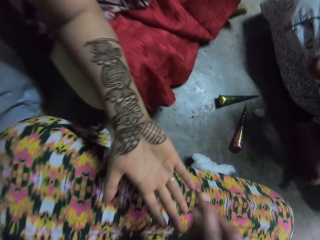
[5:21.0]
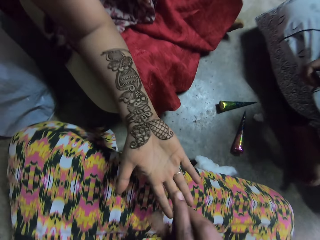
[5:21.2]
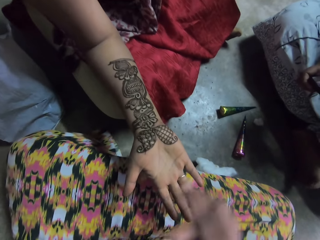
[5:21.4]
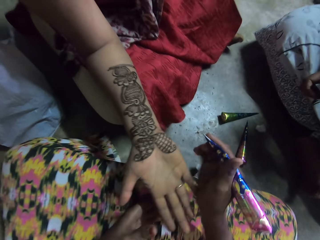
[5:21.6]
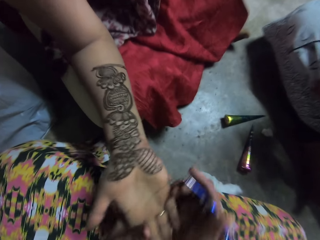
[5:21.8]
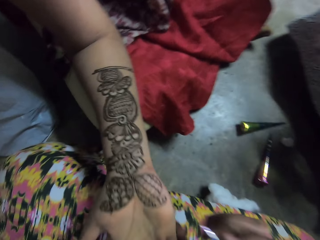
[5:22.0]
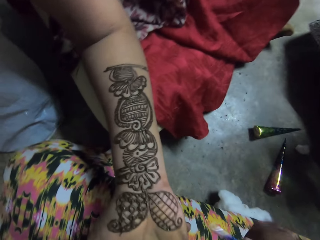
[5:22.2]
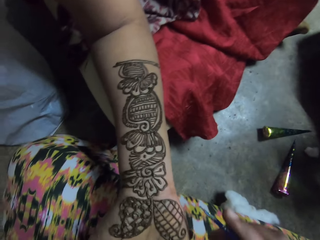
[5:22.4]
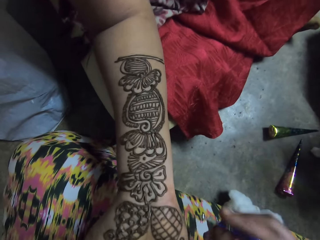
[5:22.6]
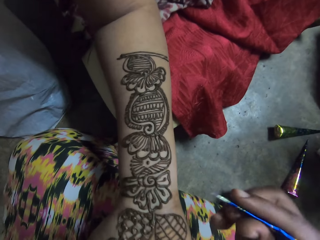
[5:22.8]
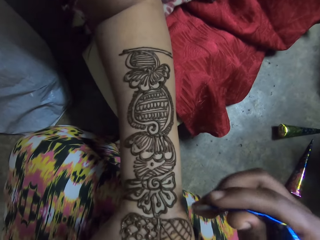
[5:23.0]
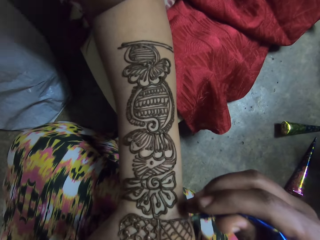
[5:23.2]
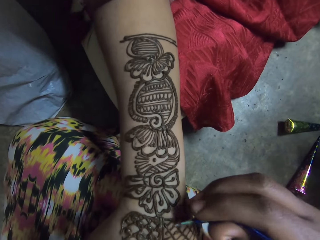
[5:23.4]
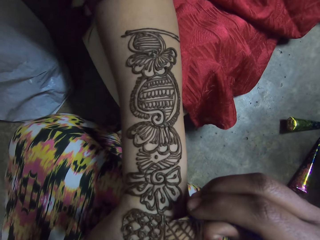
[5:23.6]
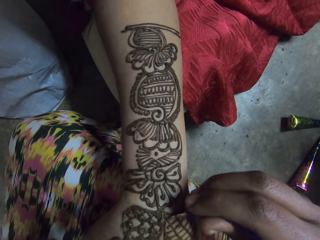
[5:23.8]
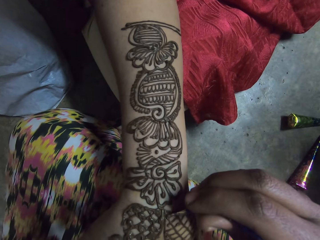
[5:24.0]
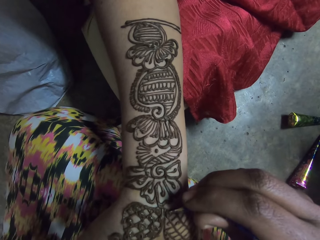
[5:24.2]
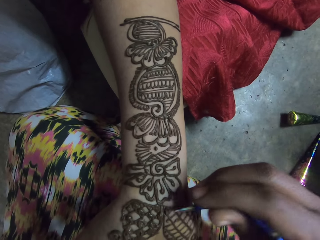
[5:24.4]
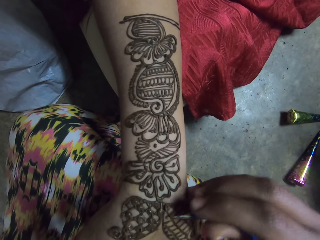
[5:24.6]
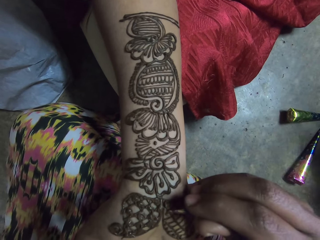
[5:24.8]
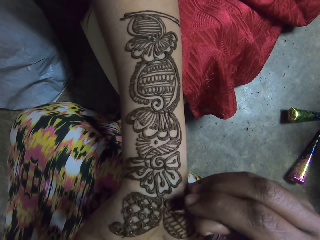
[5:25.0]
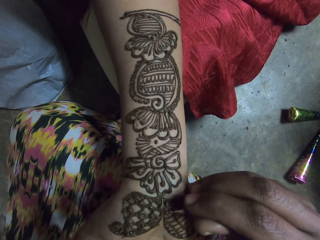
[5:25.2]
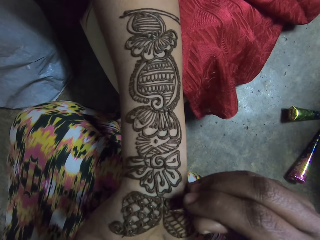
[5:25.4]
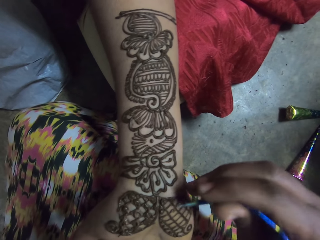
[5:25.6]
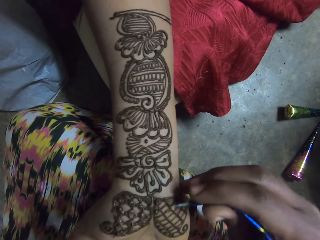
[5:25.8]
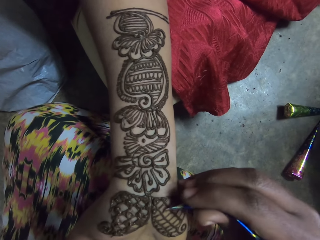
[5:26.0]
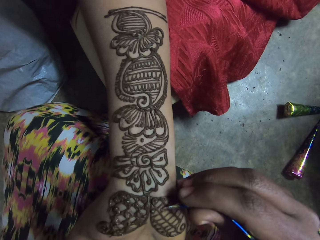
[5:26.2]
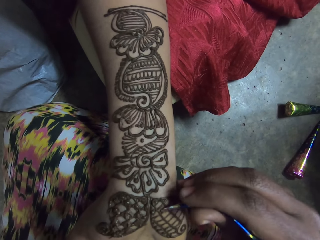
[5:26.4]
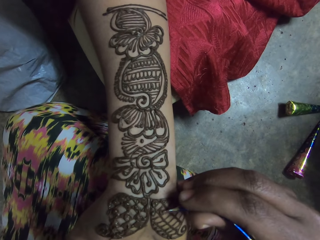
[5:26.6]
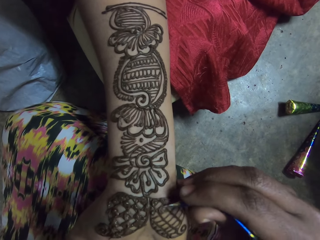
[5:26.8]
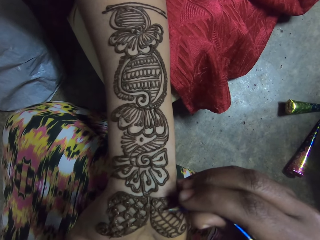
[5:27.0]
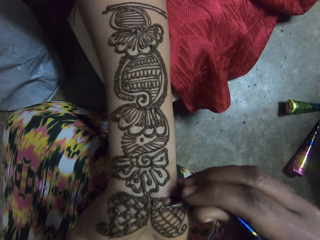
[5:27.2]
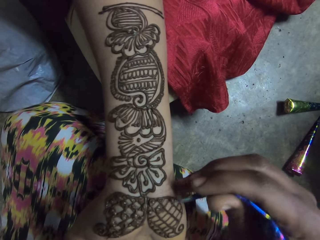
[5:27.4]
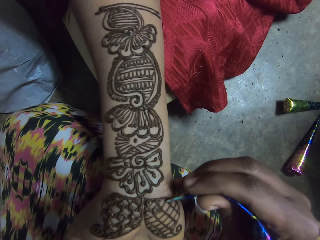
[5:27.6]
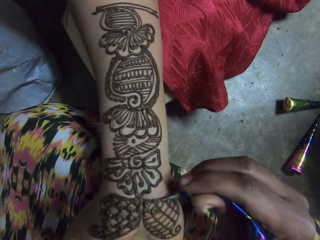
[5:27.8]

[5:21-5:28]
The camera wearer draws the tattoo on the right hand of a woman with the tattoo pen in her right hand.

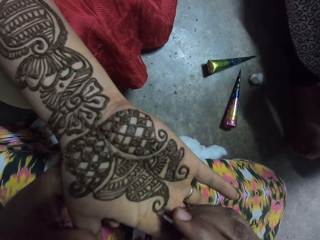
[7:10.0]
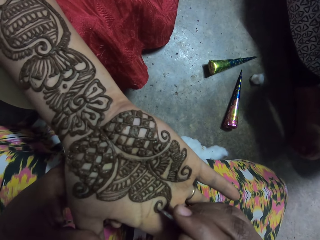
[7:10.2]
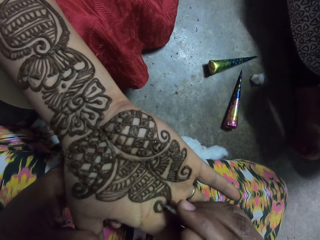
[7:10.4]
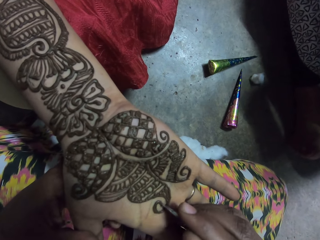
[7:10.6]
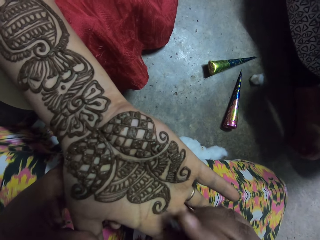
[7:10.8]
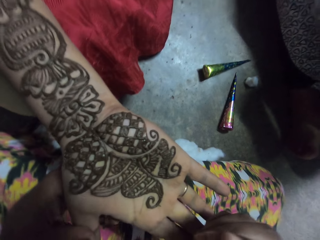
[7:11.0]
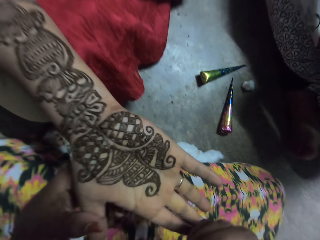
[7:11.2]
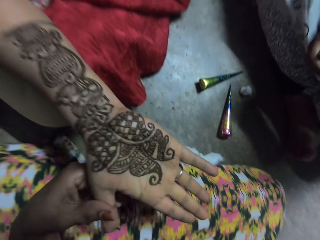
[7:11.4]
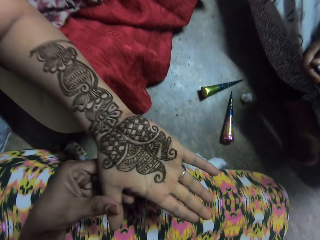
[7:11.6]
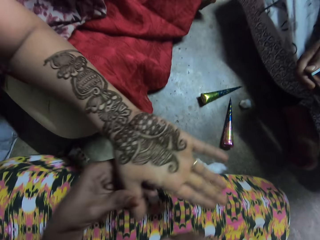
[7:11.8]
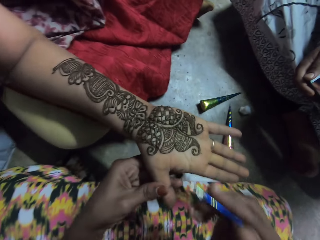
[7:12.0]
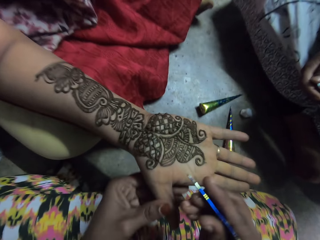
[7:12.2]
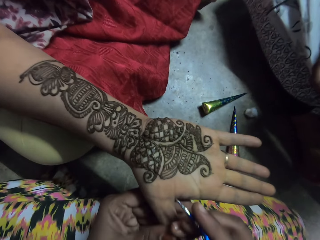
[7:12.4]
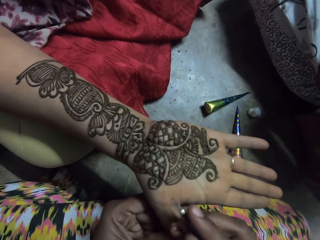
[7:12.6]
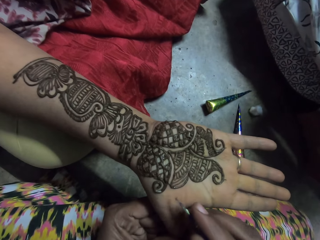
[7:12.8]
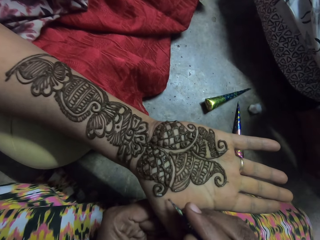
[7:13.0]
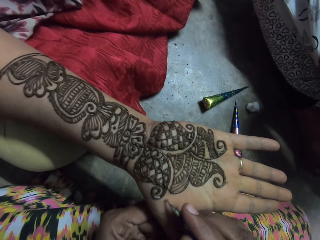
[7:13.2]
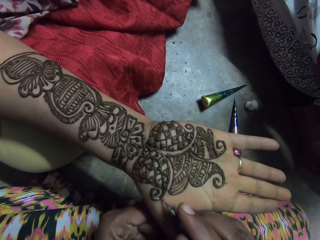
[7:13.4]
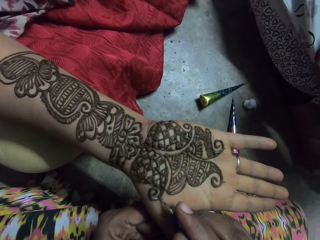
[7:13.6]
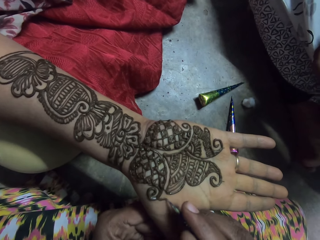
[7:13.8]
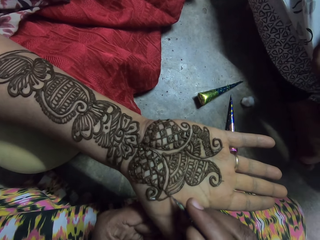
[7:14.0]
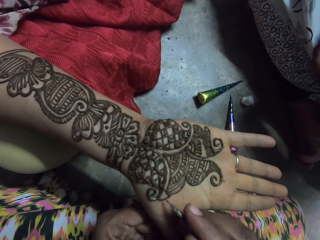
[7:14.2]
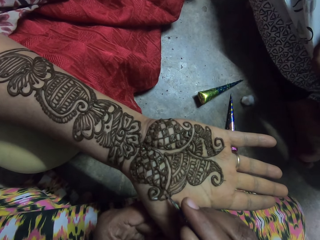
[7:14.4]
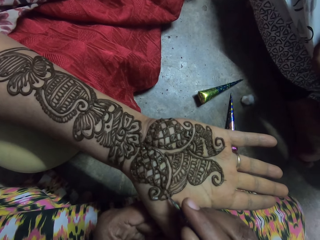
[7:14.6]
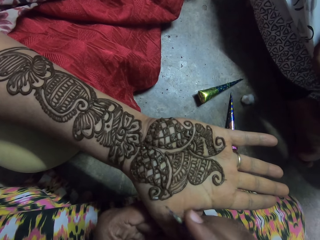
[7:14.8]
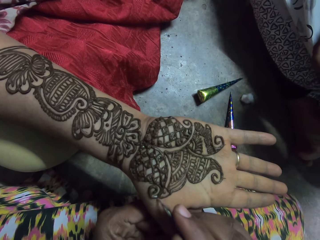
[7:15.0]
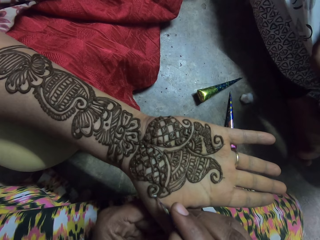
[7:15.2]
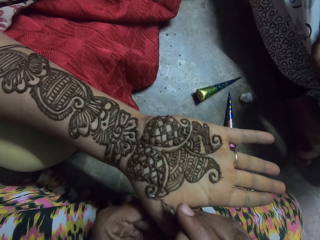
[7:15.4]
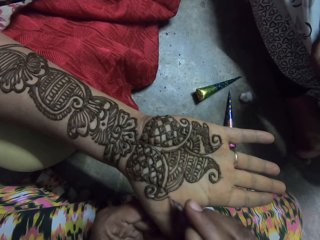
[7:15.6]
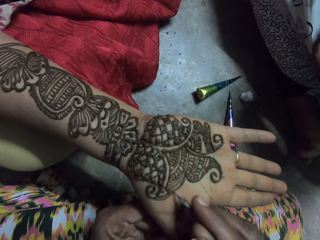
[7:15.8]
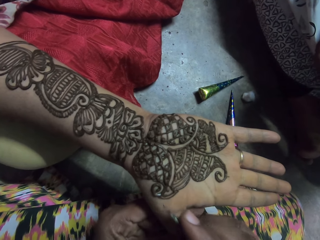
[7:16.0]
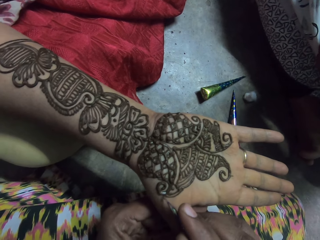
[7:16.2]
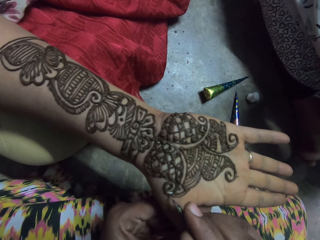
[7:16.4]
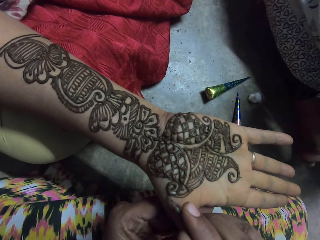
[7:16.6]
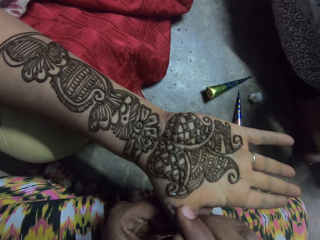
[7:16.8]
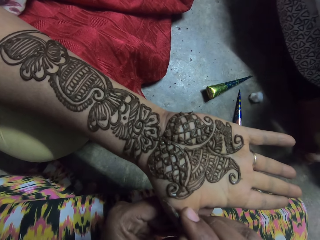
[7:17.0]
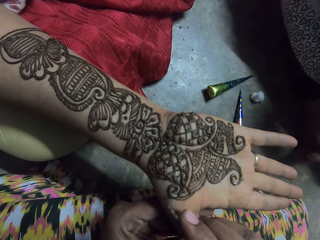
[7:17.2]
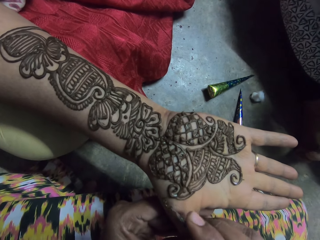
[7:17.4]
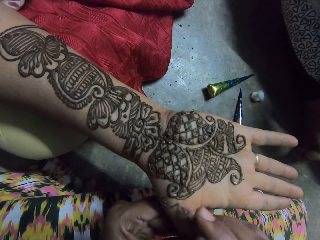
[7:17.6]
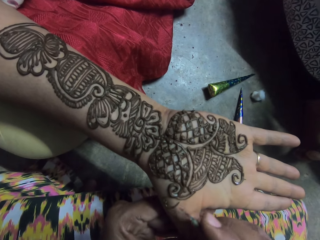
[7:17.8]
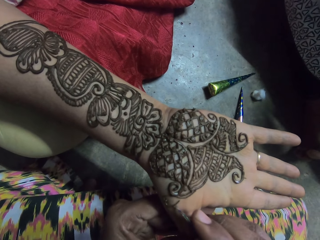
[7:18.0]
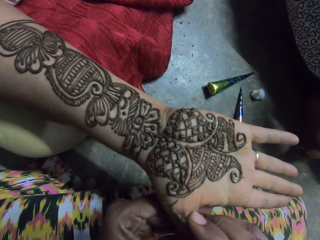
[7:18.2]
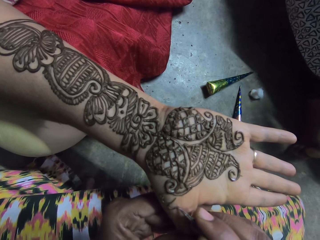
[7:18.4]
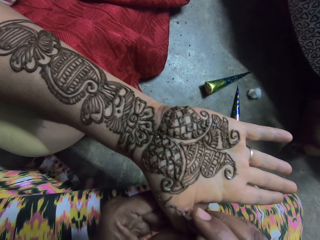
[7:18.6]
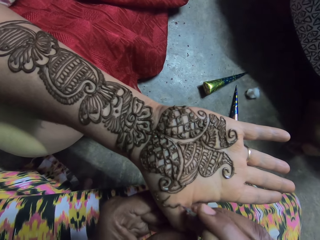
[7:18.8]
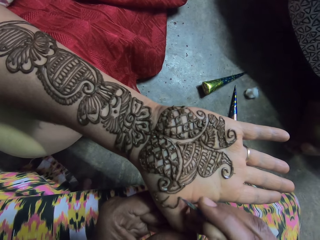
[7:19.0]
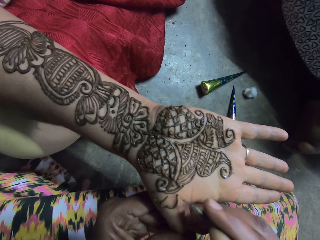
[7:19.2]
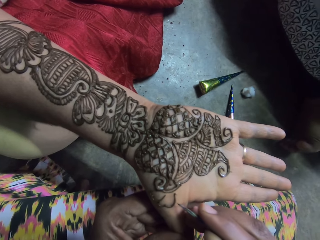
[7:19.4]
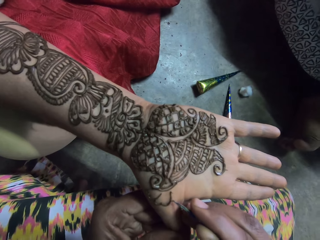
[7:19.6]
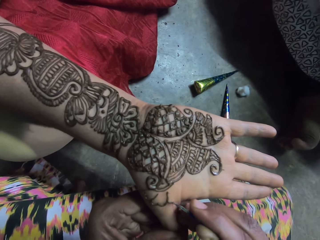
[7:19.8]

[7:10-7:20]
The camera wearer looks at the hand. A man interacts with the woman. The camera wearer draws on the hand.

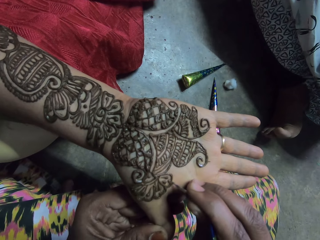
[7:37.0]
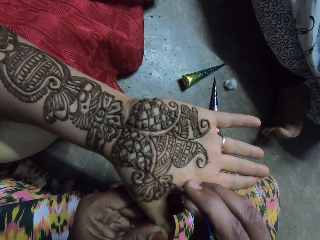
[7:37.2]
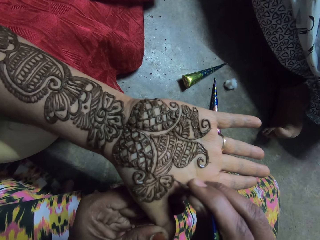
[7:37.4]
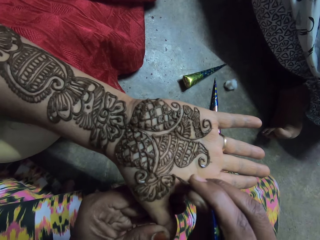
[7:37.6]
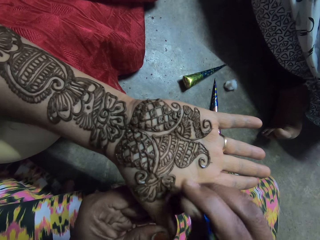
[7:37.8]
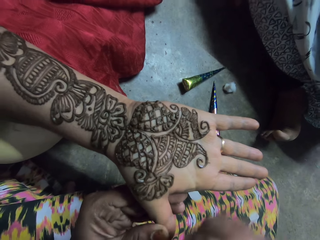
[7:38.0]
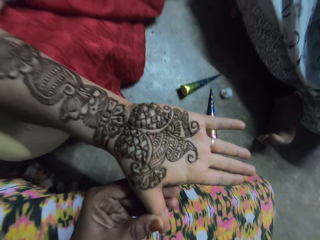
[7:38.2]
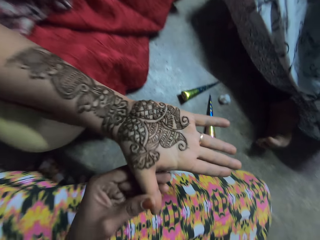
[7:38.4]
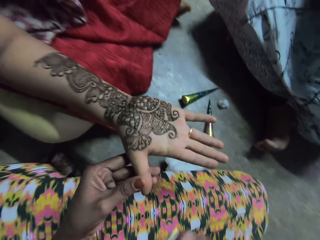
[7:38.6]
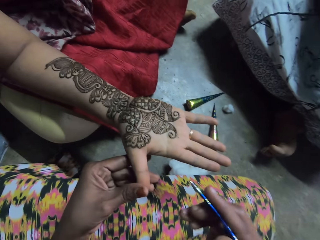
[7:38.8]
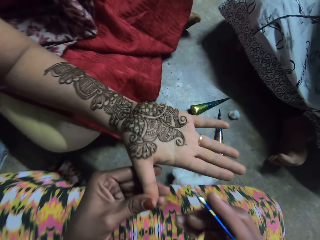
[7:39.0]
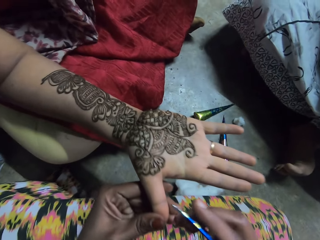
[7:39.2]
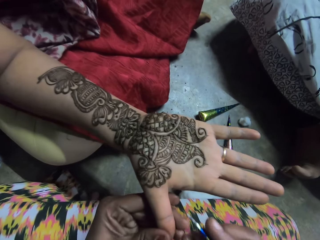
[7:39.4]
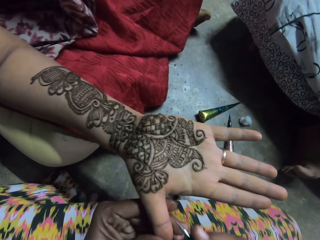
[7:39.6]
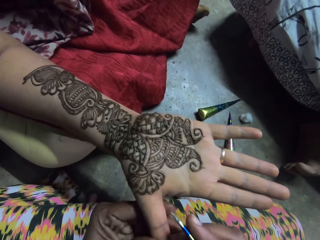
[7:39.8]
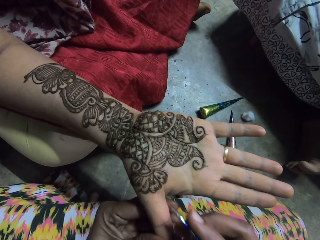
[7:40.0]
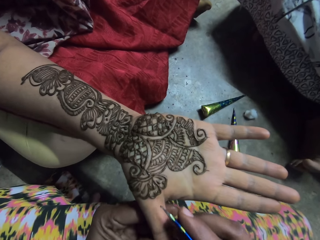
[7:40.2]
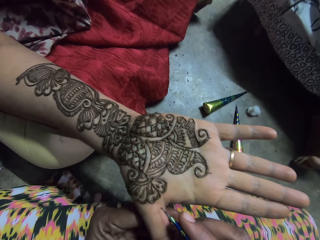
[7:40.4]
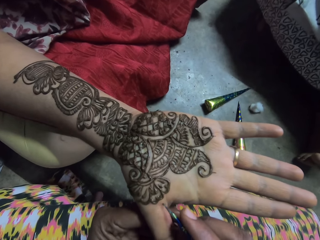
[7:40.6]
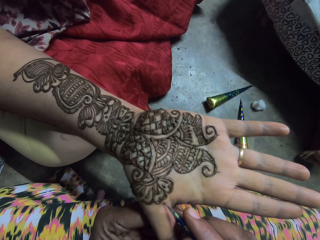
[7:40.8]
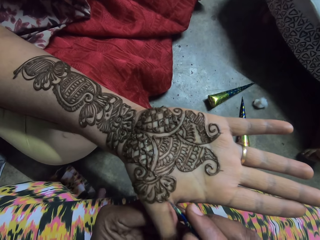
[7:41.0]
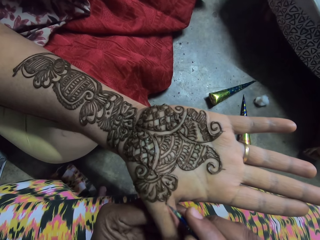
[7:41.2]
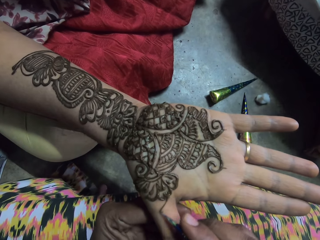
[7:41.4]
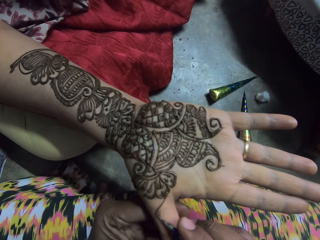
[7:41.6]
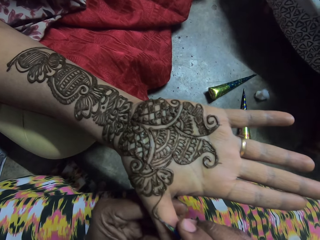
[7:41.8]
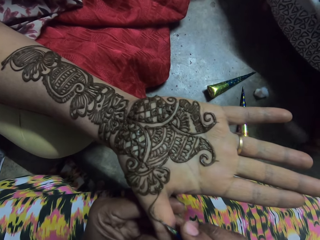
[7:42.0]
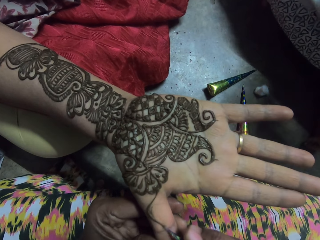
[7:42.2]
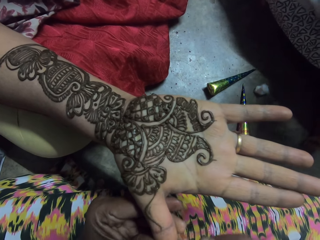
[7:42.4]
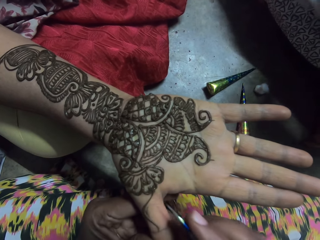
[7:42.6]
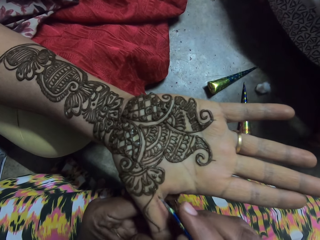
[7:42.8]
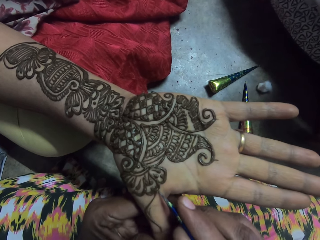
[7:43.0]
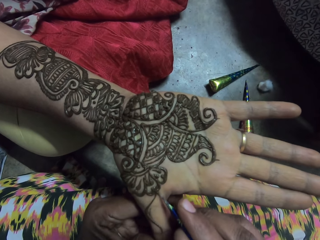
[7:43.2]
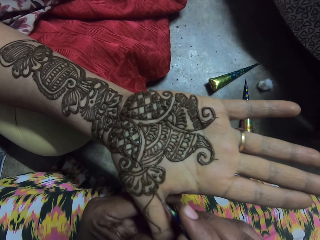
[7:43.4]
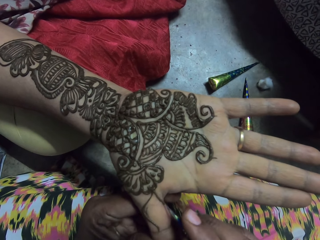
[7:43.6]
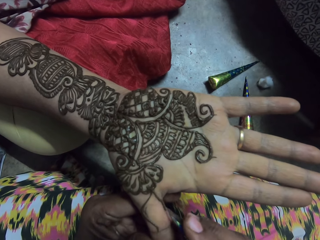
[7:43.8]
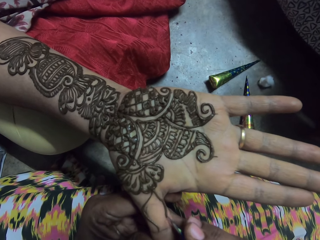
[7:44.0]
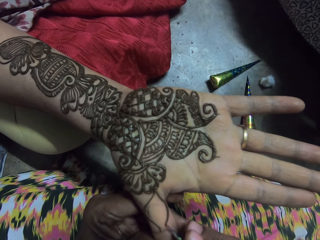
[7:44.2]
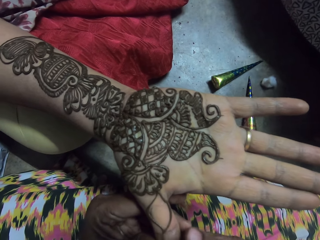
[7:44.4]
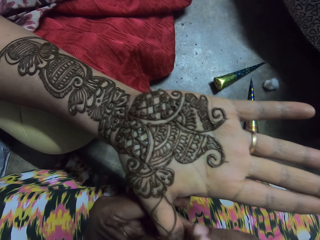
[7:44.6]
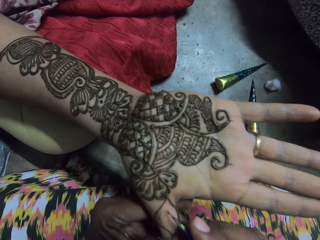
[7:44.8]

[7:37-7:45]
The camera wearer looks at the hand. They draw on the hand.
